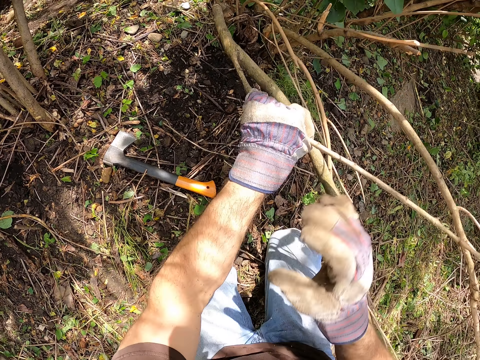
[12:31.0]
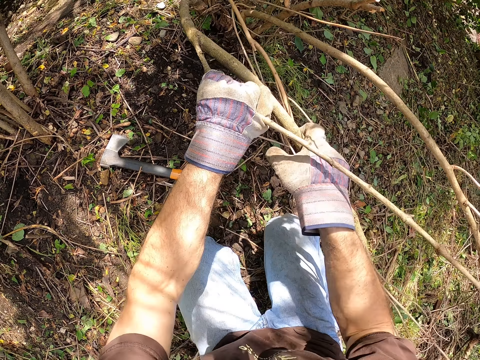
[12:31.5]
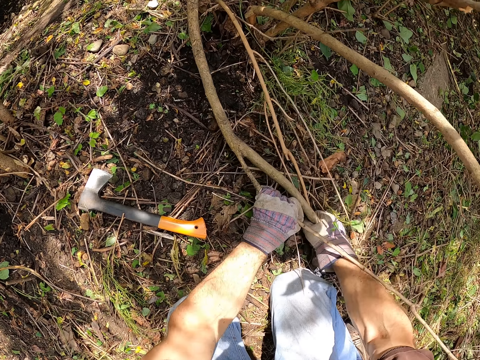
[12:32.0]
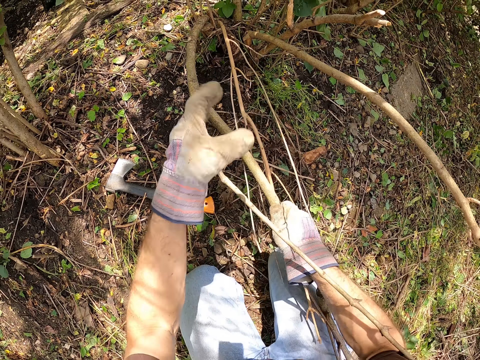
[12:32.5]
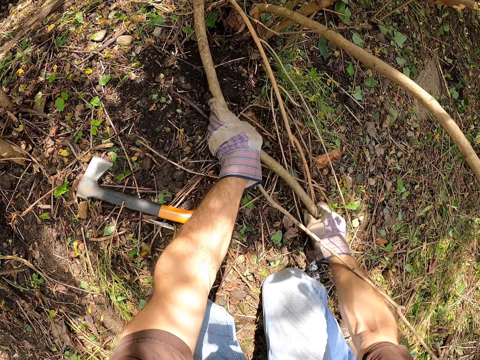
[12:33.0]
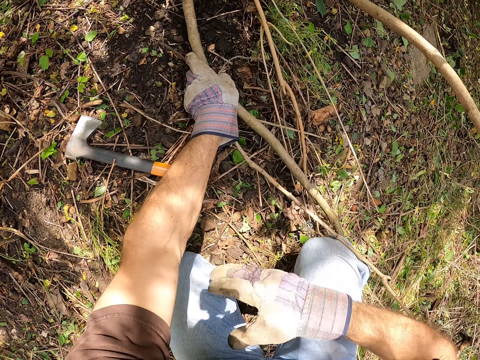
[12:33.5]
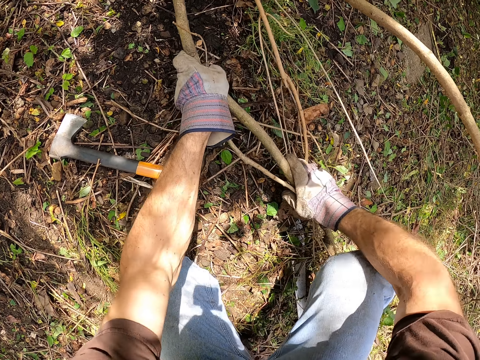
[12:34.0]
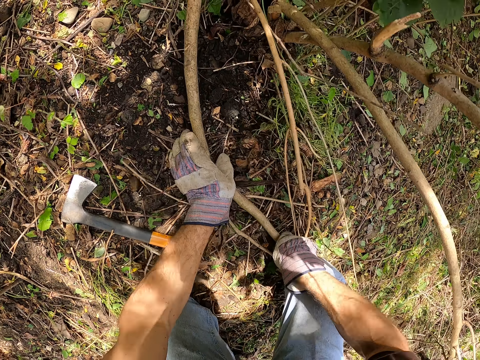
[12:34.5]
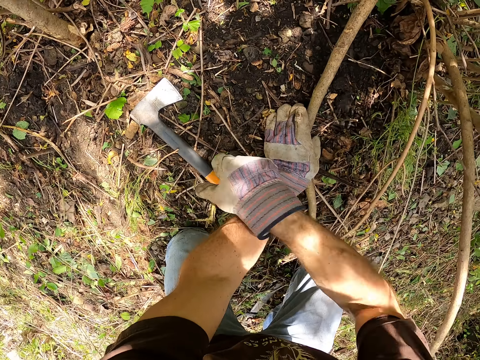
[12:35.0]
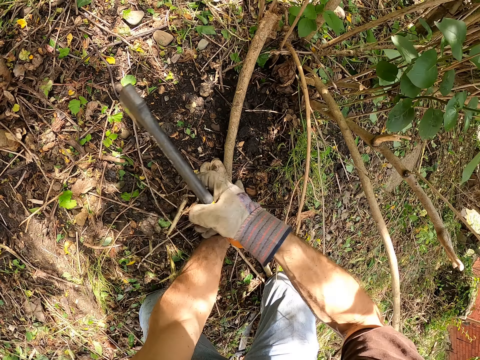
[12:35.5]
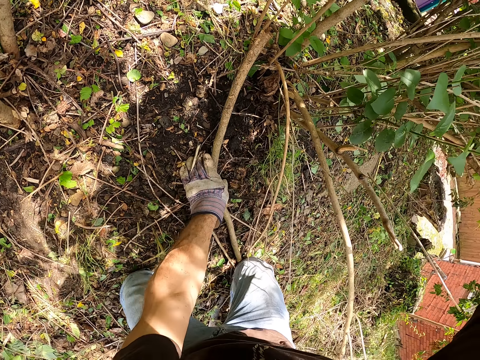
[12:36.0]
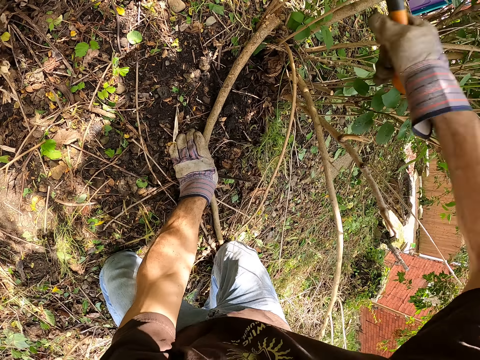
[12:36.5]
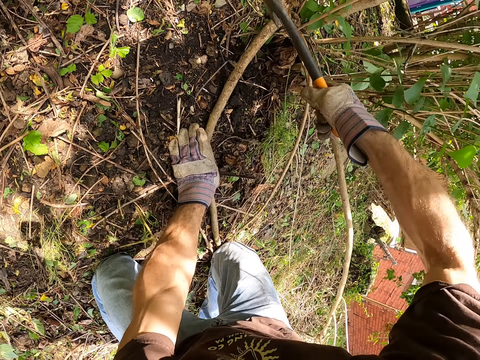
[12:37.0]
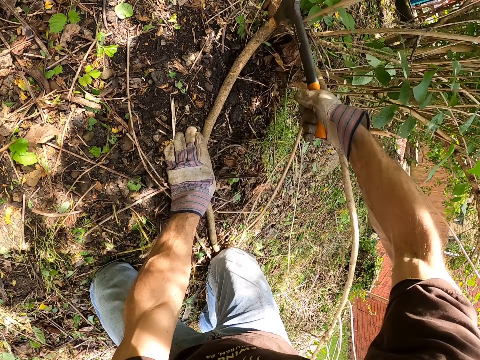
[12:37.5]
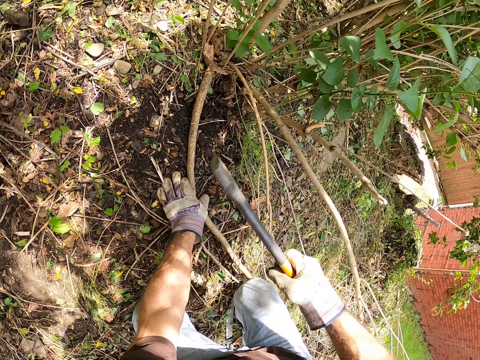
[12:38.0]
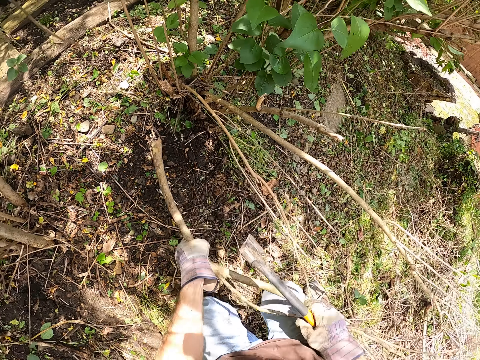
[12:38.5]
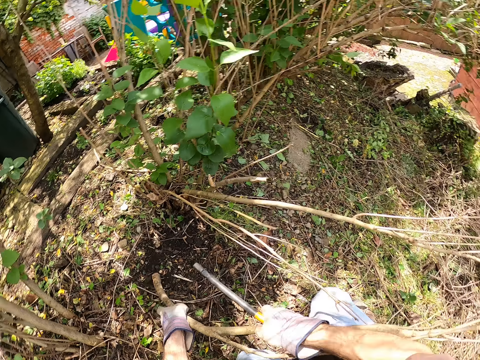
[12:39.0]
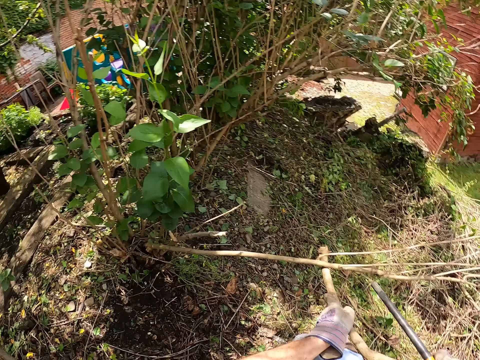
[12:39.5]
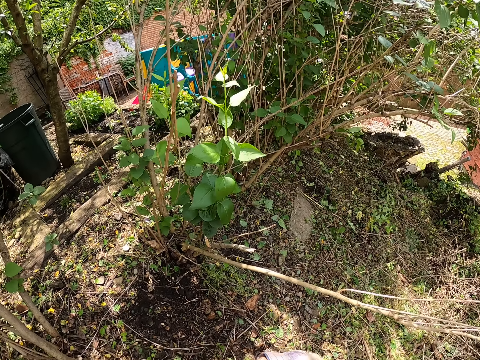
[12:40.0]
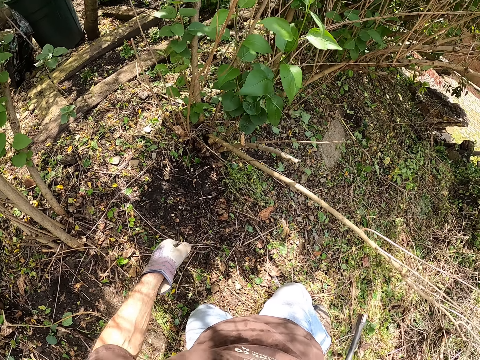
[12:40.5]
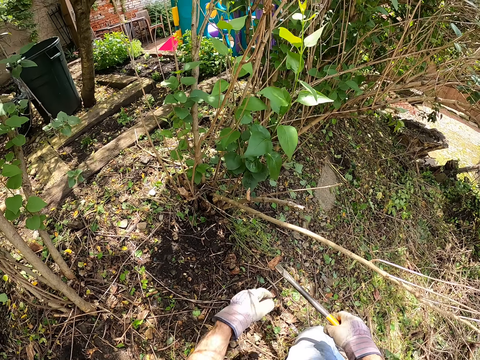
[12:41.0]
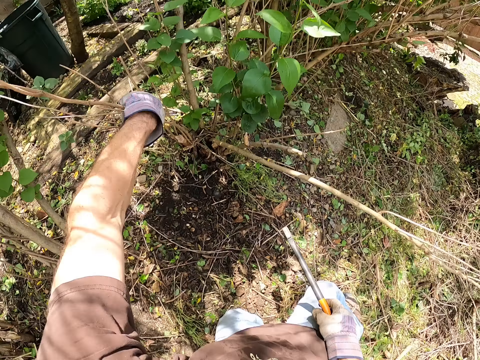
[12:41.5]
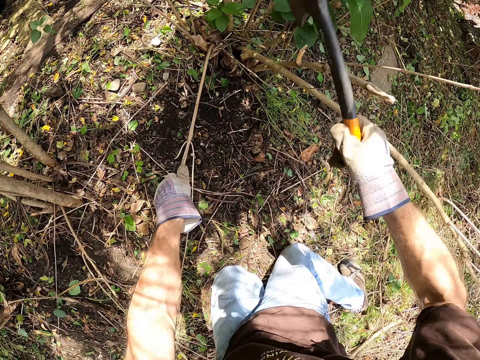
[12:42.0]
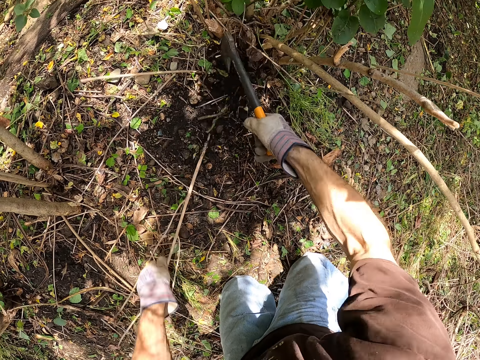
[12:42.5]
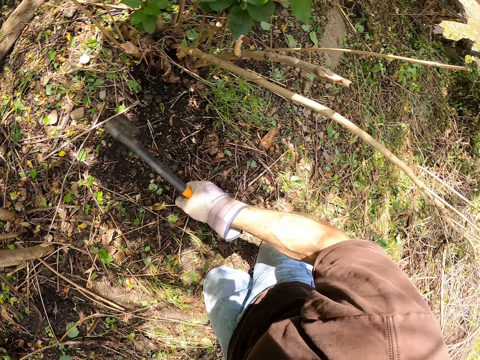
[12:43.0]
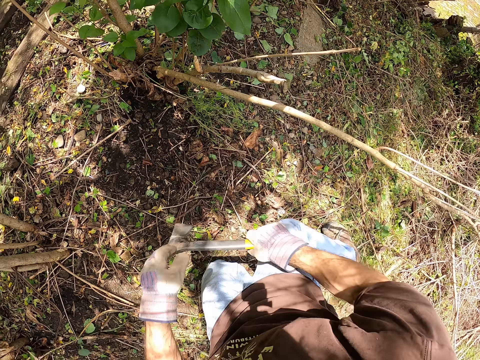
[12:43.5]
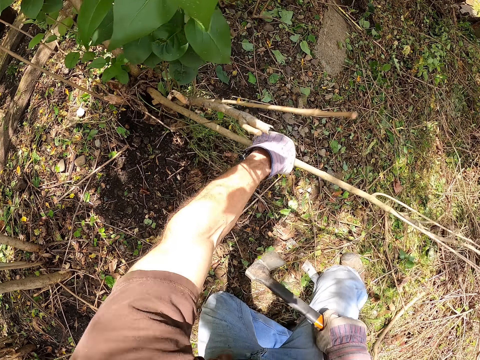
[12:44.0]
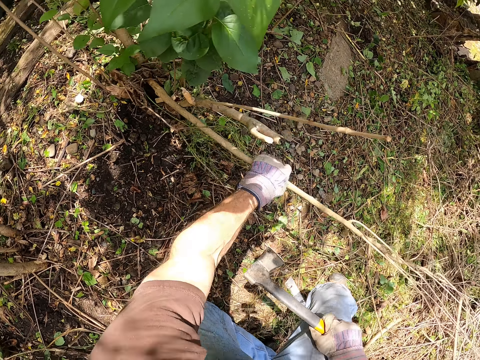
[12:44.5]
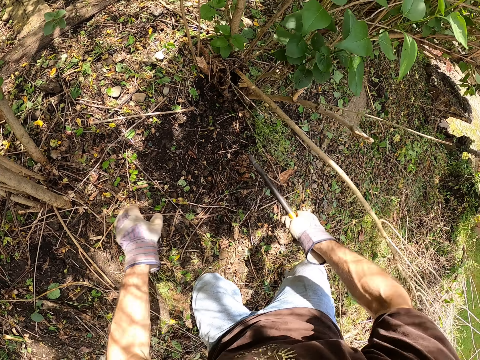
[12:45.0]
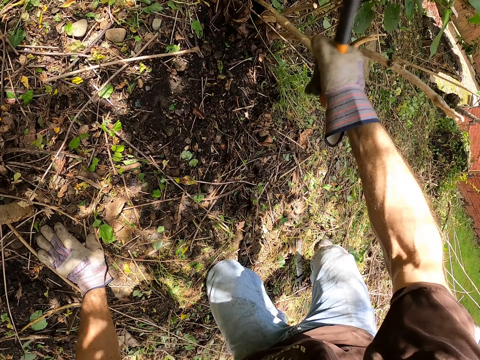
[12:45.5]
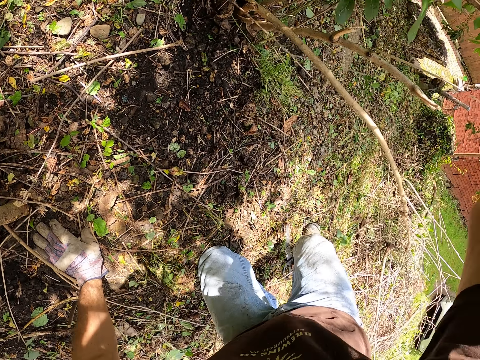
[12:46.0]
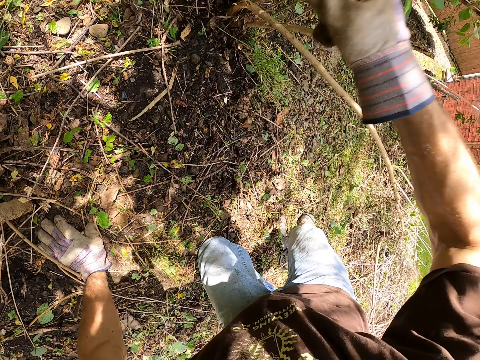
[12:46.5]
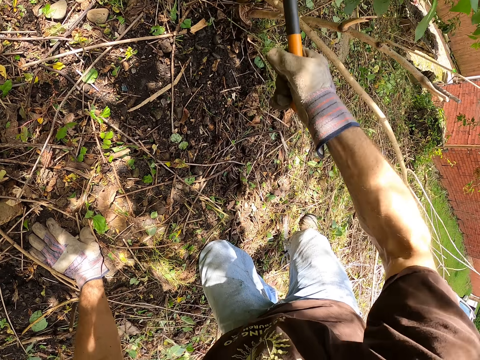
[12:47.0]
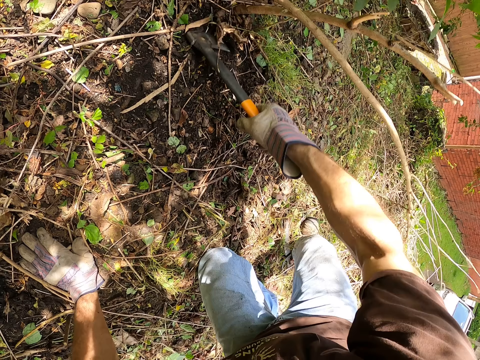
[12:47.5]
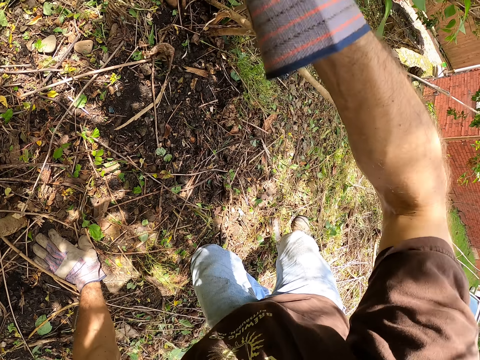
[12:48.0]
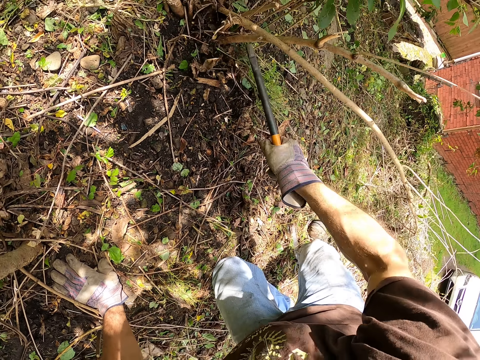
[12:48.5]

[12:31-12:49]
The camera wearer holds the tree branch on the ground with his left hand. He picks the axe on the floor with his right hand. He cuts the tree branch with the axe in his right hand. He throws away the tree branch with his hands. He pulls the wood. He holds wood in the bush. He cuts the tree with the axe in his right hand. He throws the wood. He presses bent wood on the ground. He adjusts the tree branch with his left hand. He cuts the tree branch with the axe in his right hand.

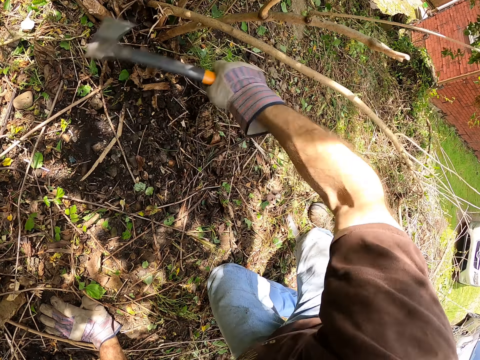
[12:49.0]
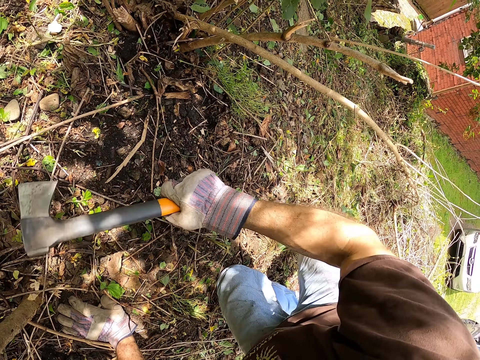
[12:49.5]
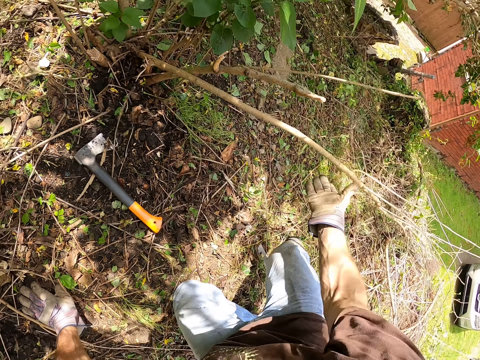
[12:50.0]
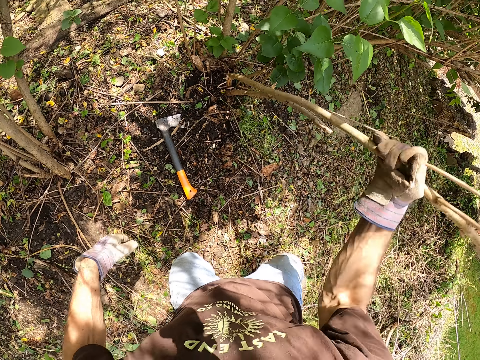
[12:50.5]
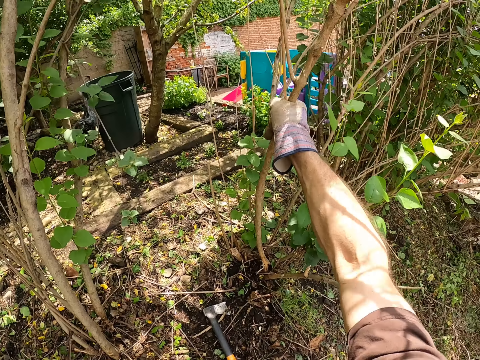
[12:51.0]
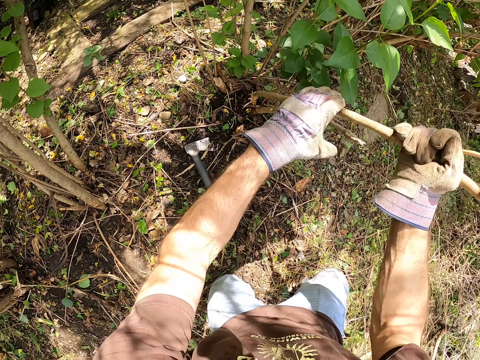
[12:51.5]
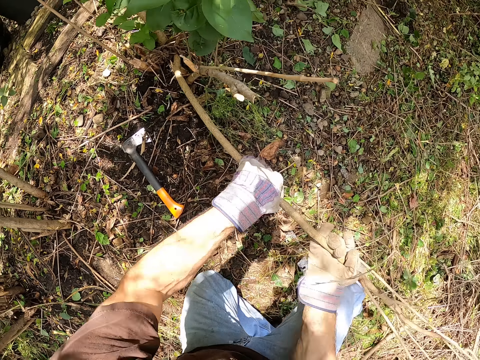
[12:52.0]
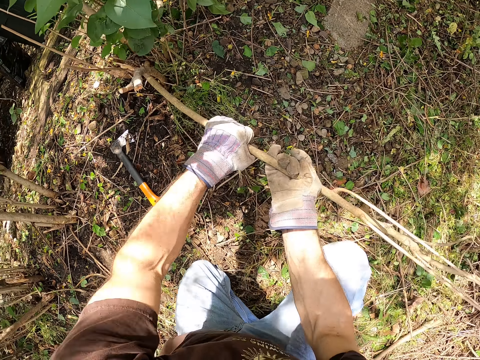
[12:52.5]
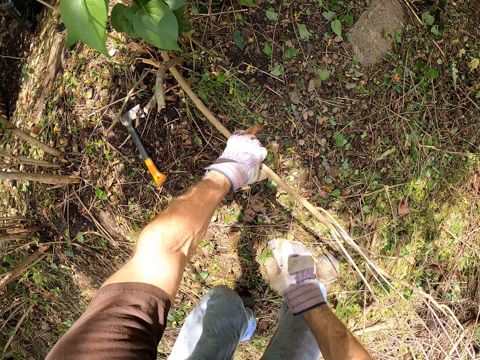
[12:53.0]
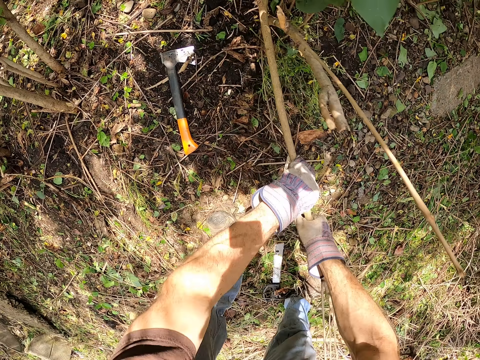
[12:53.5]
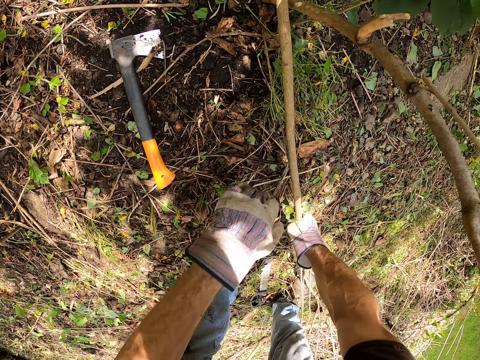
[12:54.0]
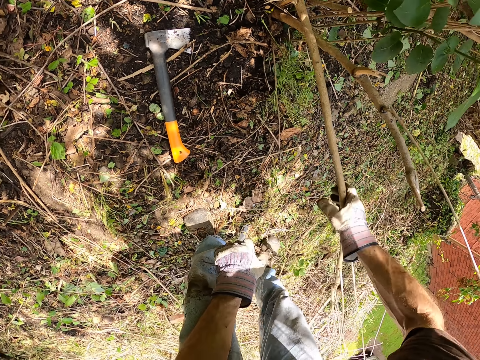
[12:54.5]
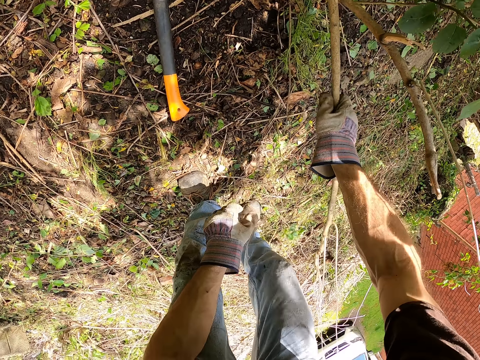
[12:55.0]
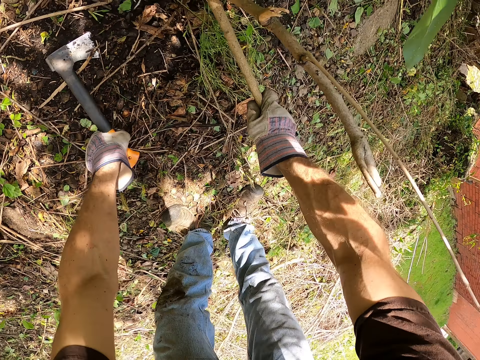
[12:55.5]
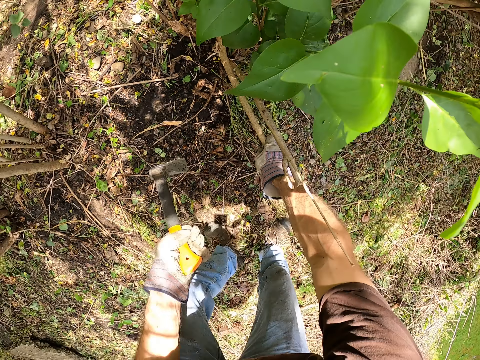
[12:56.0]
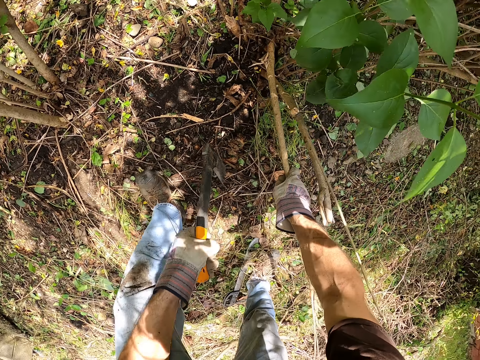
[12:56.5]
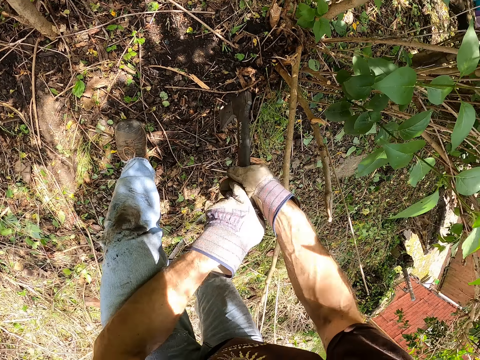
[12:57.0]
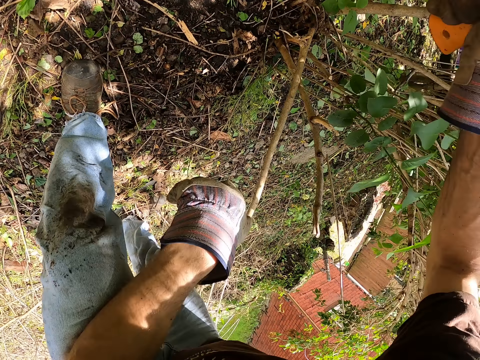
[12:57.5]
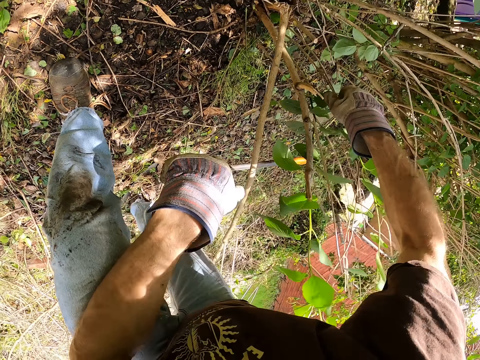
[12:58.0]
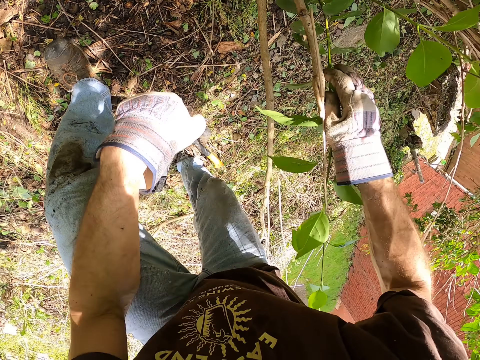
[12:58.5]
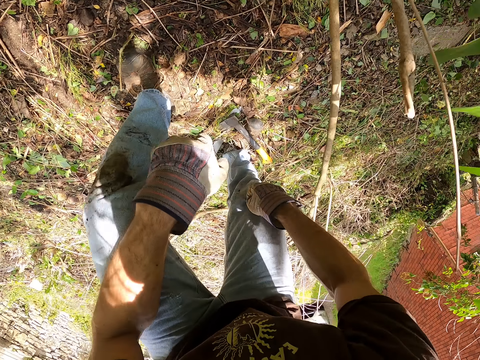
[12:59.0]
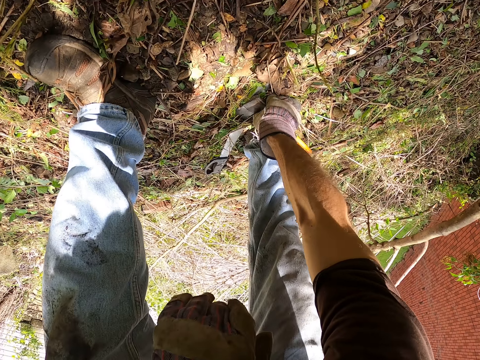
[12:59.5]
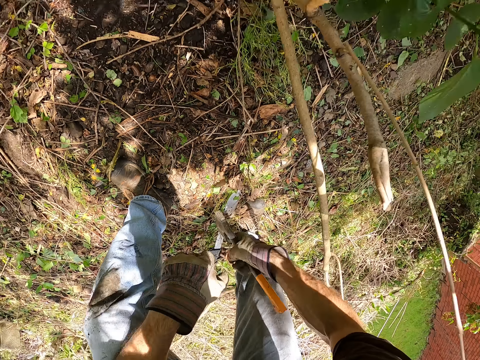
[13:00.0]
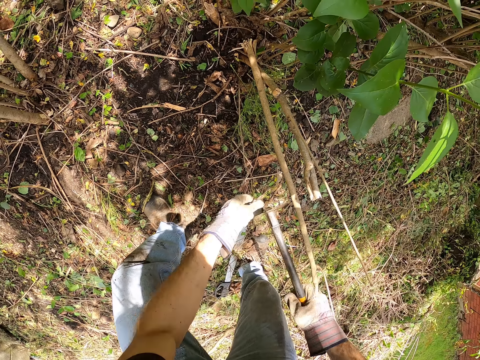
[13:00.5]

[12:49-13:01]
The camera wearer drops the axe on the ground. He throws the axe to the floor with his right hand. He pulls the tree branch with his hands. He turns wood. He holds the tree stem with his right hand. He picks the axe on the floor with his left hand. He passes the axe to his right hand. He throws the axe on the ground with his right hand. He cuts wood with the axe. He drops the axe. He picks the axe on the floor with his right hand.
